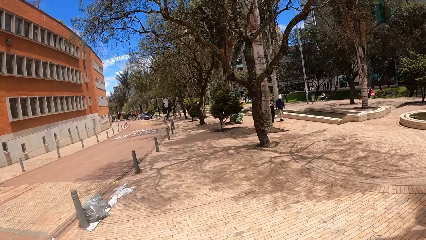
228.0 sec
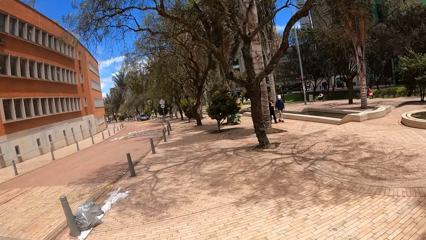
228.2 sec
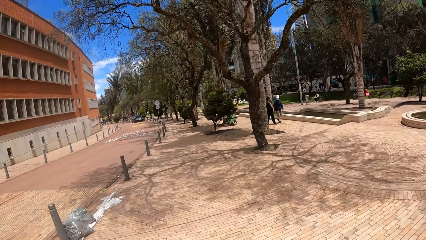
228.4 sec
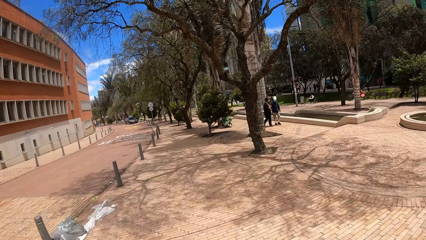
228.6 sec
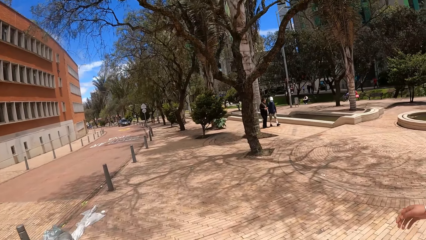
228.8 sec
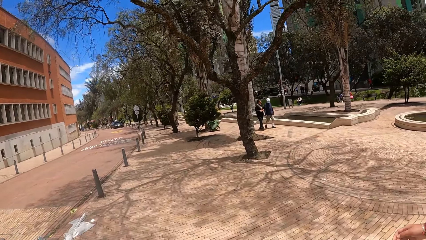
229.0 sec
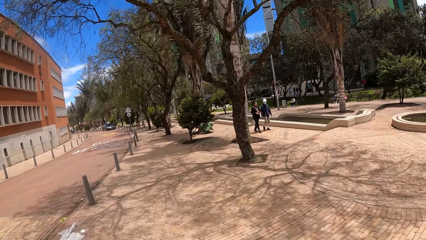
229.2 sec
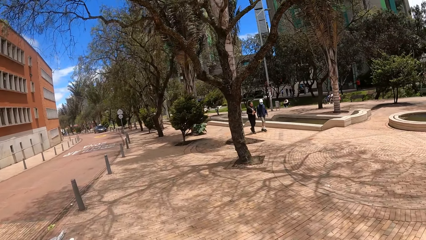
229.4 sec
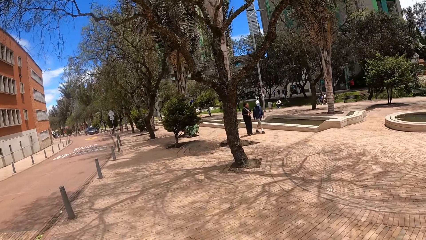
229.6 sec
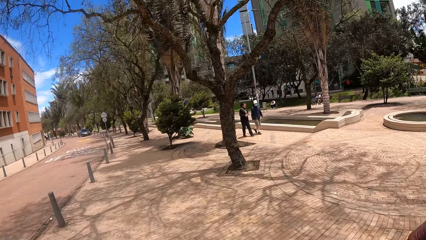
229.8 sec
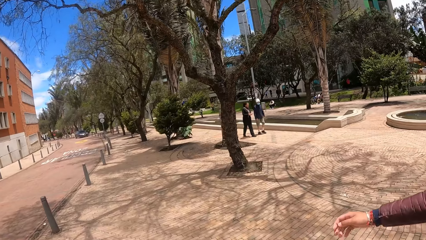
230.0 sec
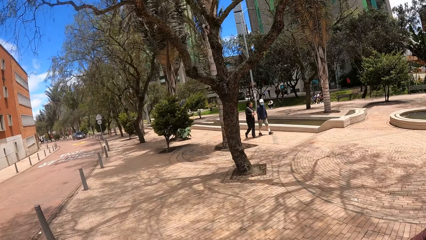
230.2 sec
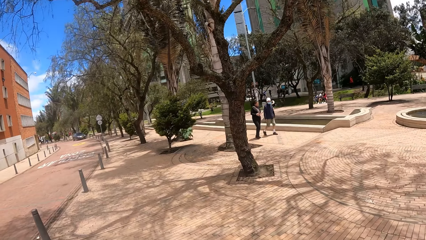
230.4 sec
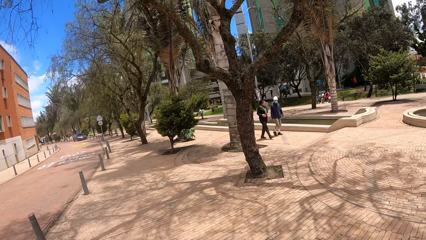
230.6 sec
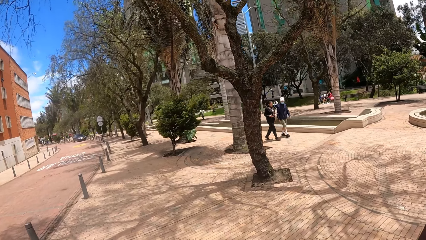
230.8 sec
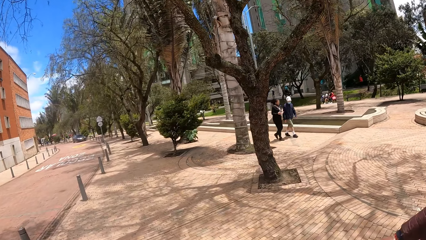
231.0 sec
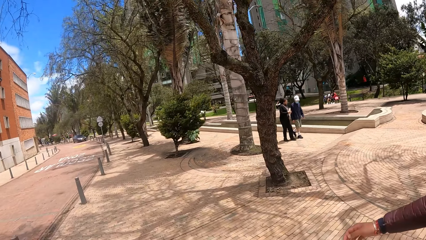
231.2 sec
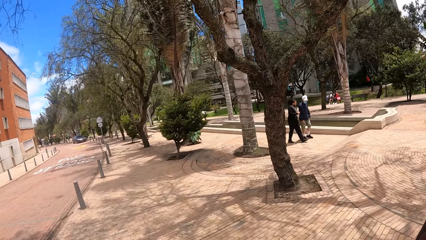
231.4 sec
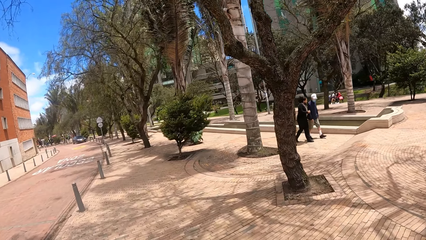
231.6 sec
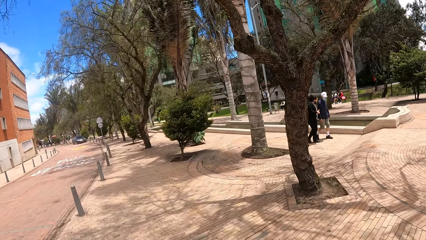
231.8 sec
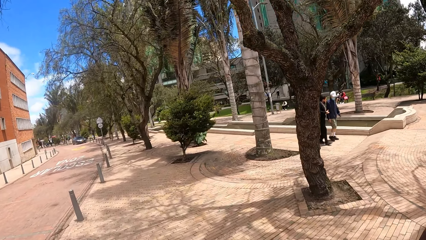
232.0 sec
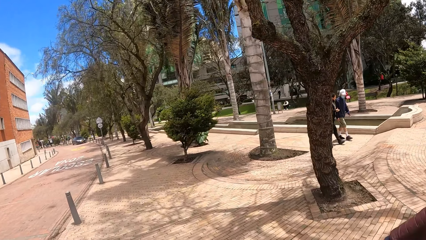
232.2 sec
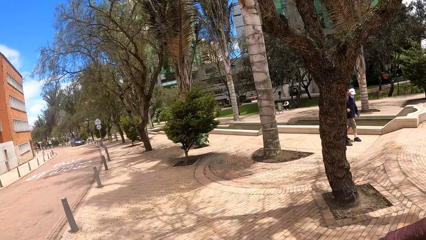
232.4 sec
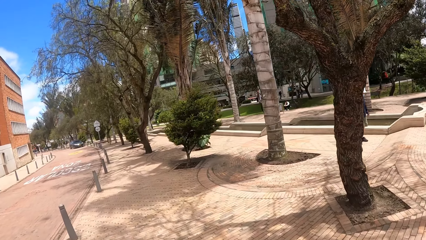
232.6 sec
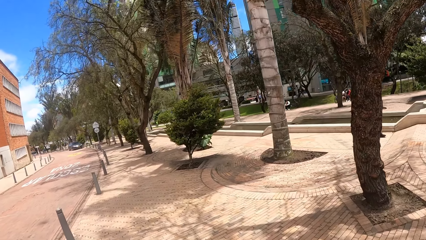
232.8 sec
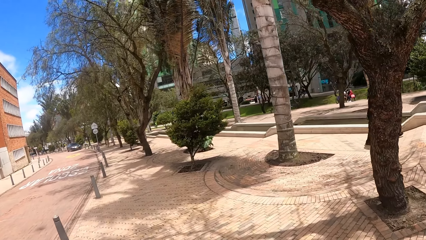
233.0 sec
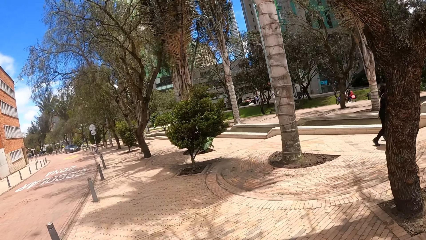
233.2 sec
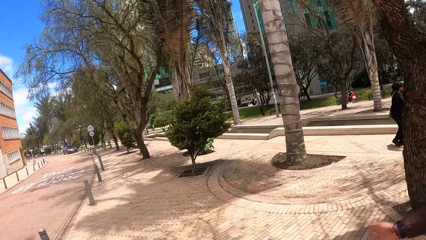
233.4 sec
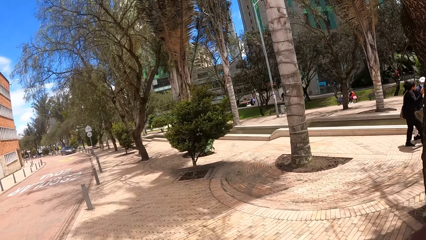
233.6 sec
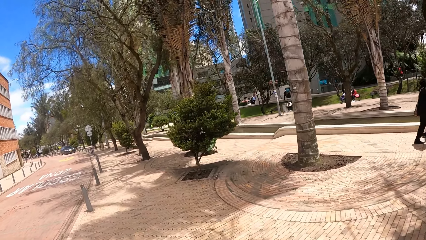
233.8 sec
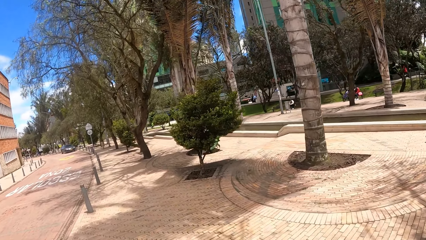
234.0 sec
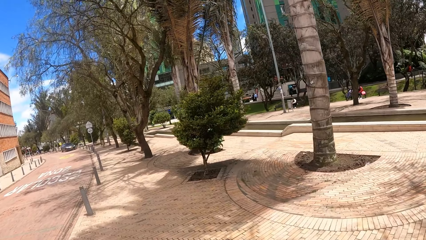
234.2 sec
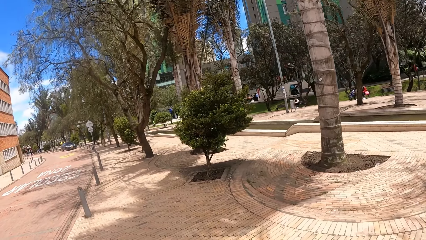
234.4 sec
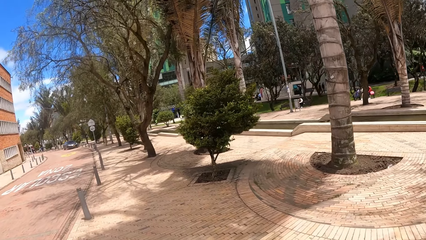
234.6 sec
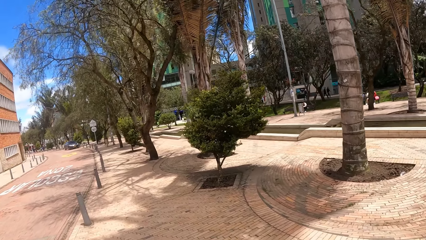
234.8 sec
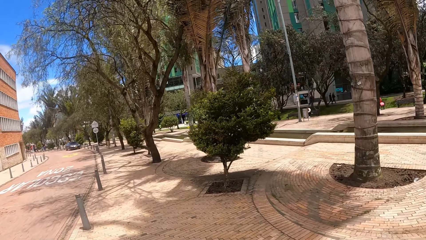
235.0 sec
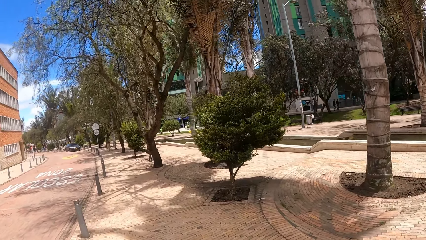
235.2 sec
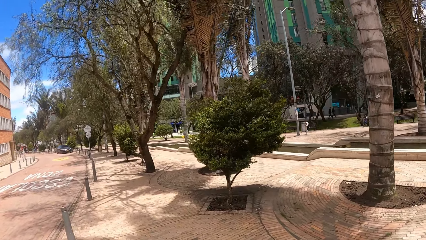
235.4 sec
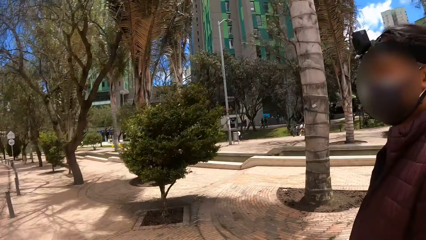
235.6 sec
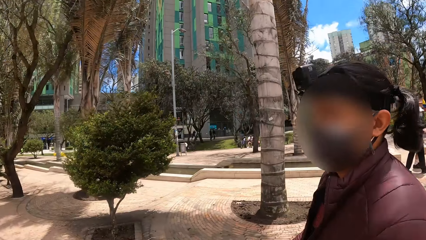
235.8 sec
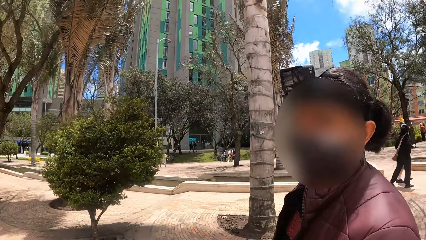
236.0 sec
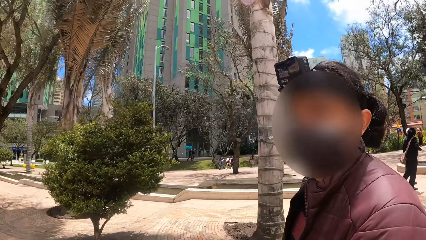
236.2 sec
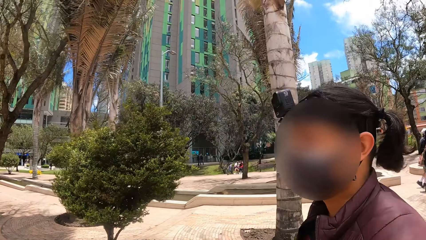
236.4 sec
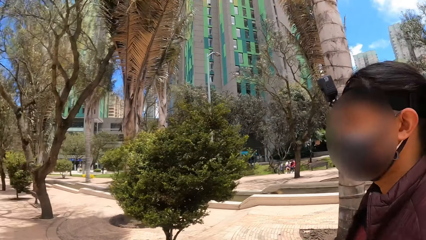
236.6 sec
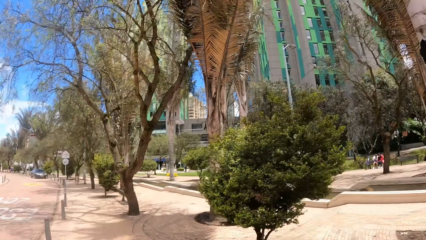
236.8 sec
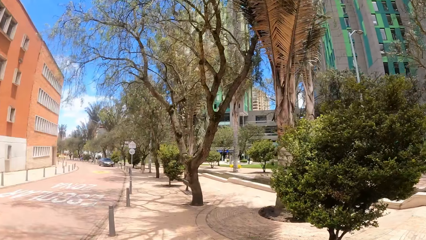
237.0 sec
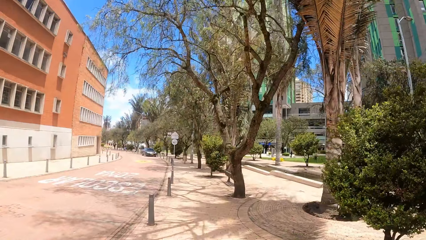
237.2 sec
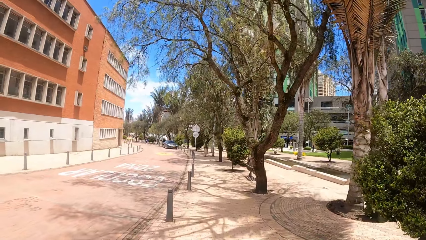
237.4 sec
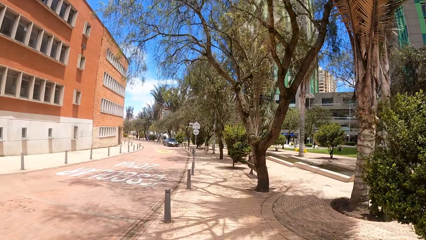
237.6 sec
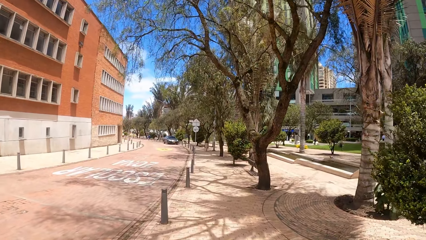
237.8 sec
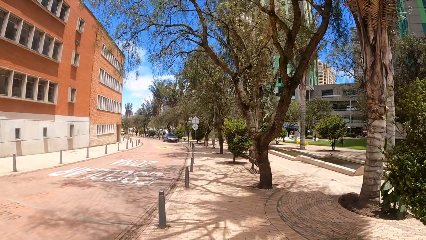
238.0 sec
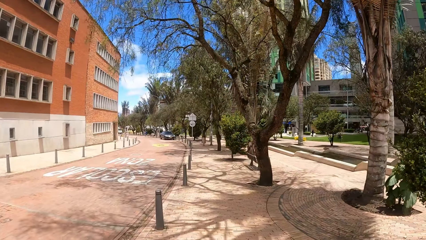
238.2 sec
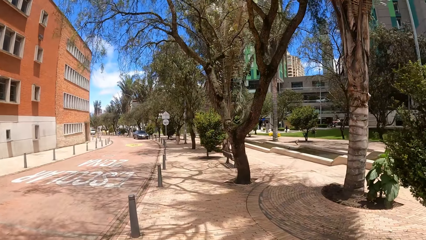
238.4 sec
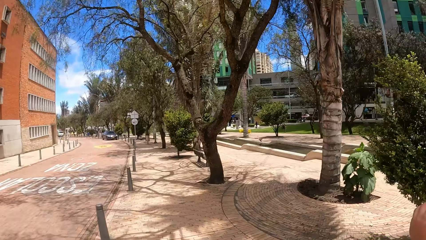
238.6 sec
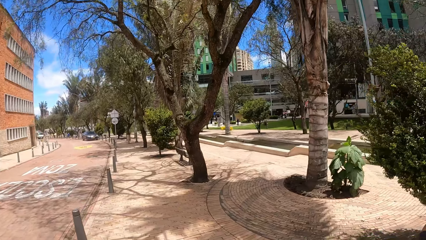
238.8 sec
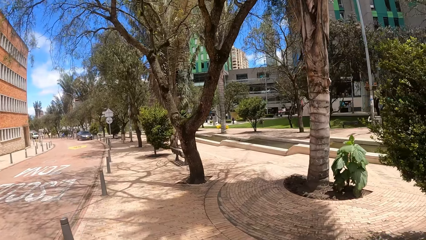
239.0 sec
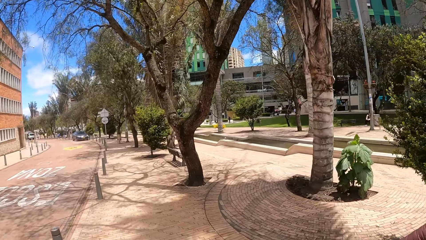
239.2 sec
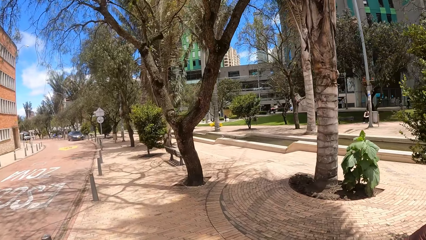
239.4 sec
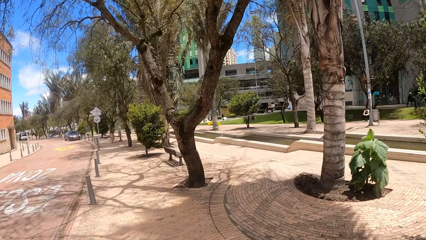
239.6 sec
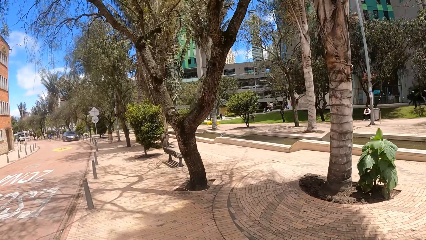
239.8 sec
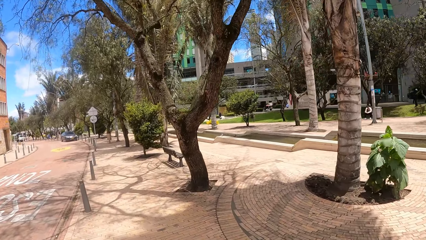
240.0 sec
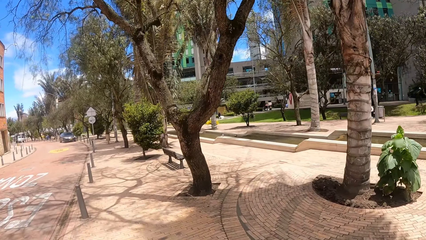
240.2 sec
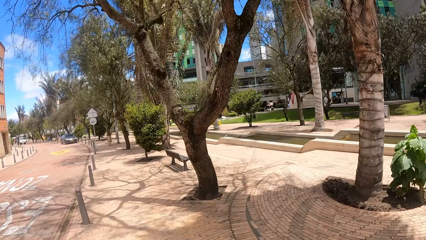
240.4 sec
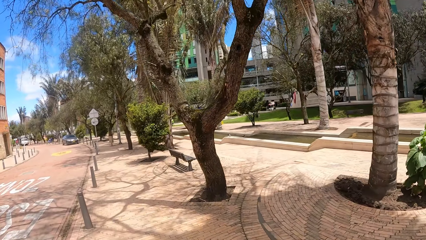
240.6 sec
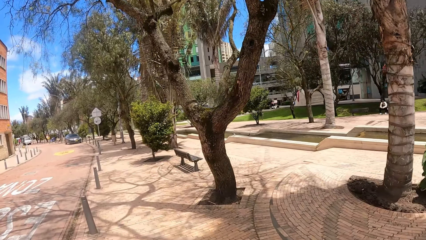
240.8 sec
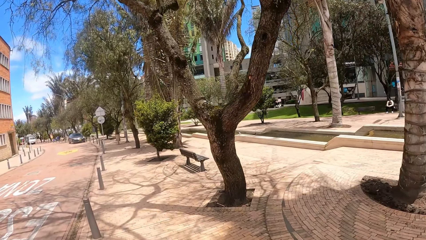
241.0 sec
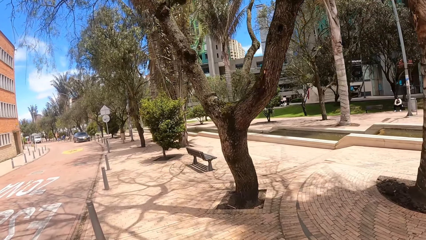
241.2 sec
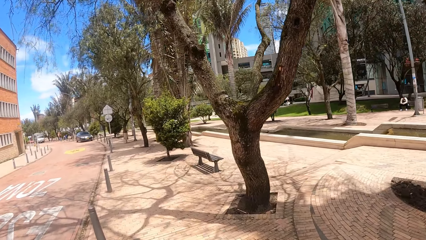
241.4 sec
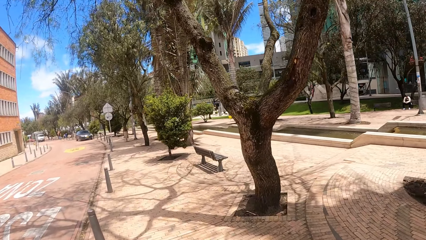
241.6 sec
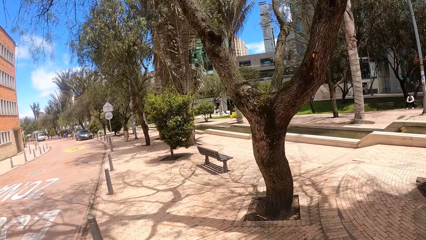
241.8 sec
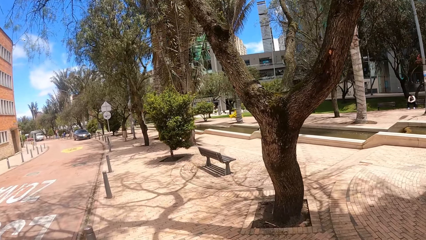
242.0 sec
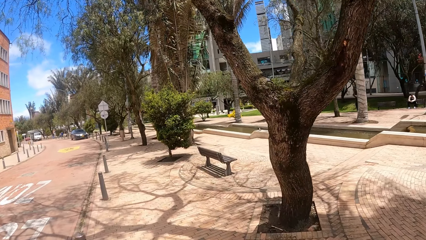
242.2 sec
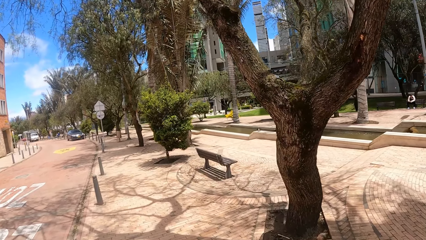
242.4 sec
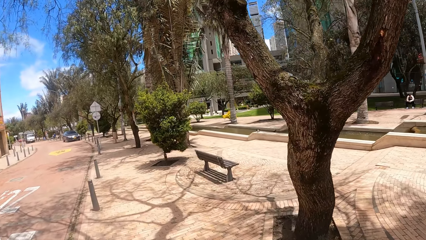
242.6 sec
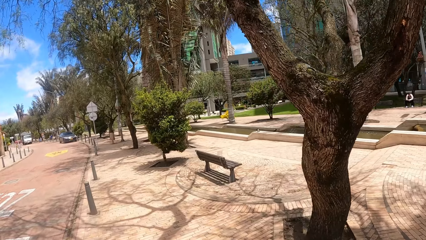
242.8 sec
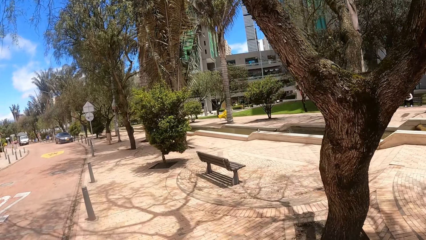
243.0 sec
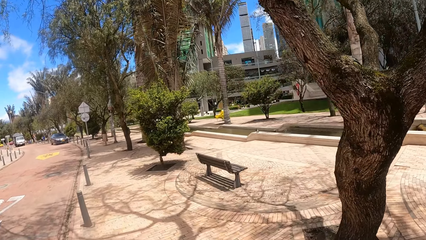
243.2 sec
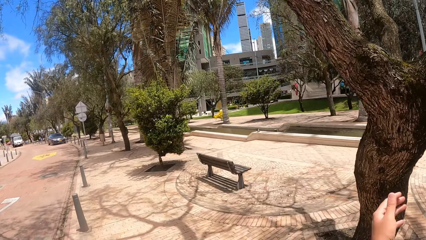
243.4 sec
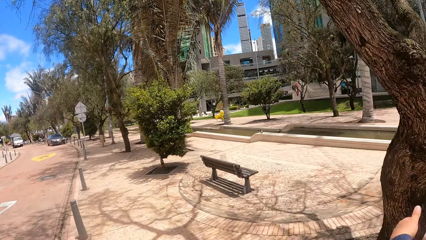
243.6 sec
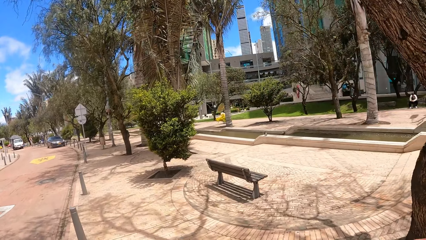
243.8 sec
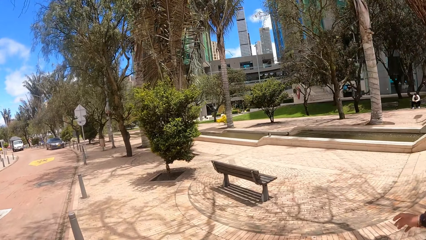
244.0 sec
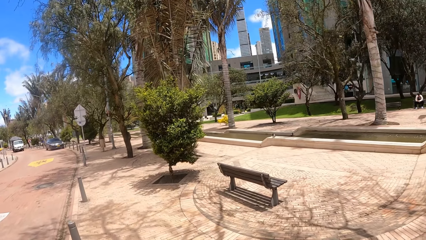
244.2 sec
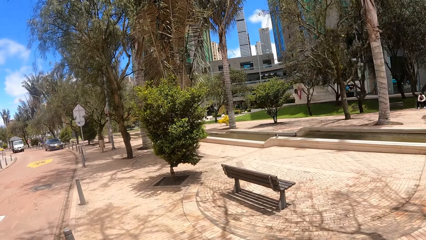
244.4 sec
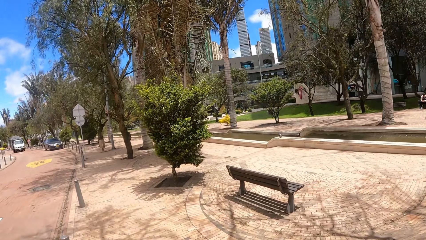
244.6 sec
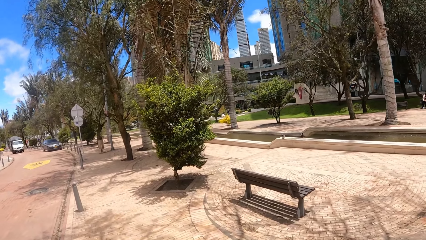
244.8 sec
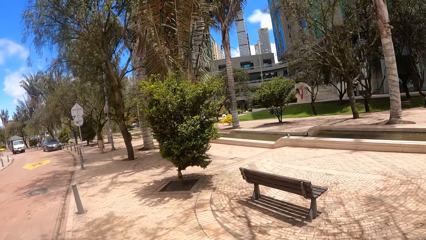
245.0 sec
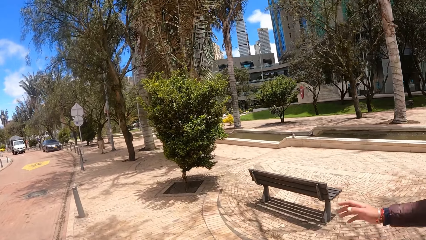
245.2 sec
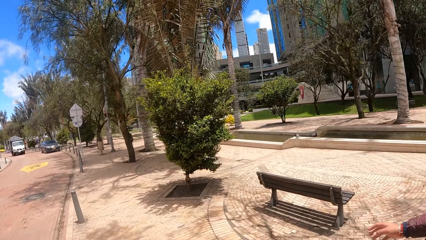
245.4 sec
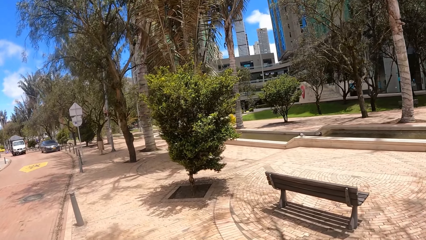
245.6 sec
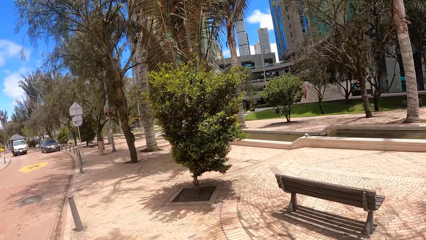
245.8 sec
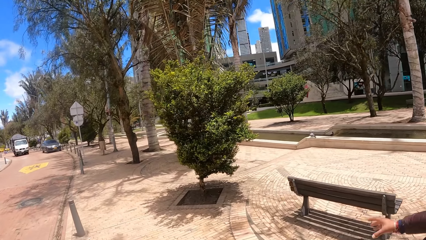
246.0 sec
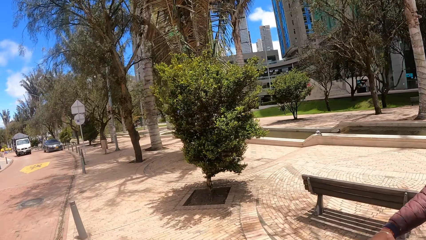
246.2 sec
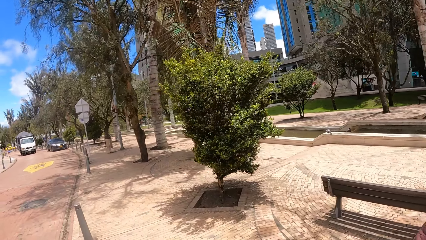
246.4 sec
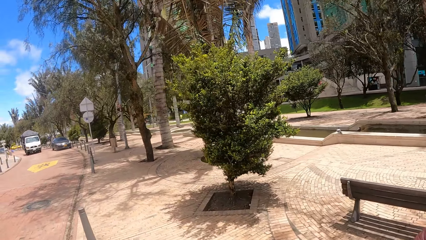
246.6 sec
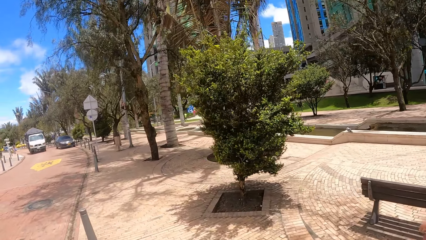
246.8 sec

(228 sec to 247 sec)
The camera wearer interacts with a woman. They look around.
